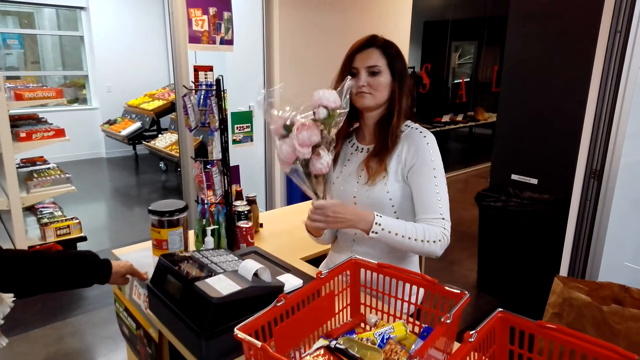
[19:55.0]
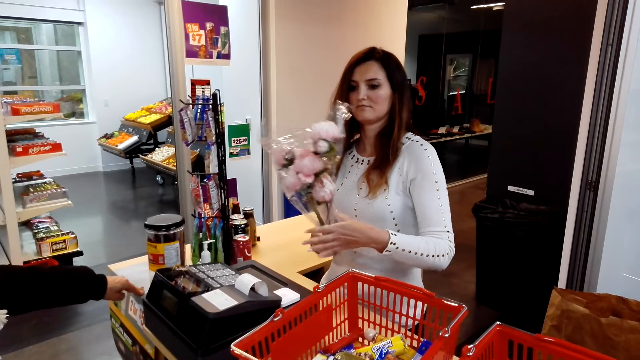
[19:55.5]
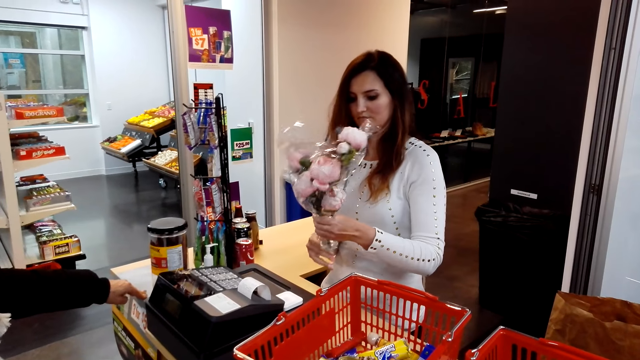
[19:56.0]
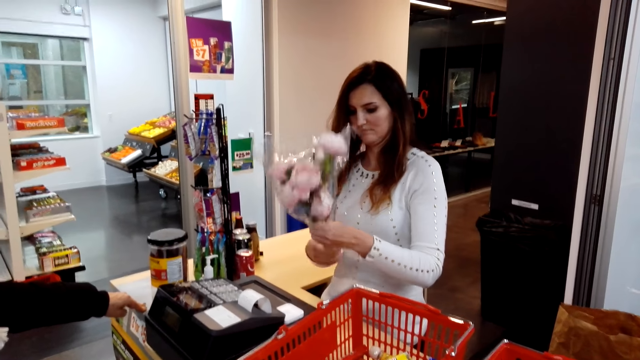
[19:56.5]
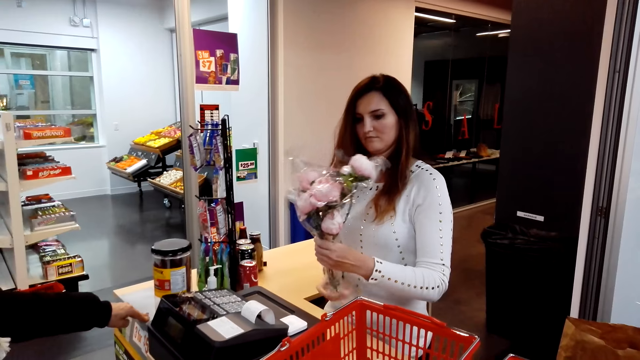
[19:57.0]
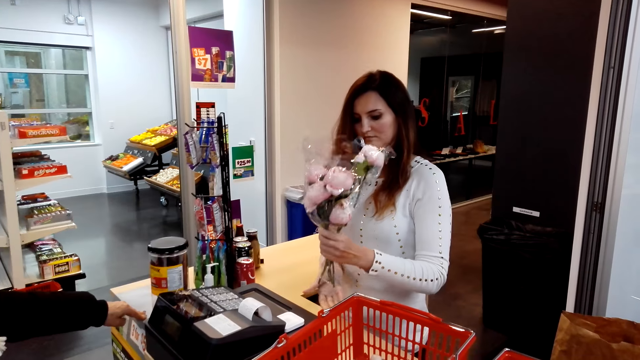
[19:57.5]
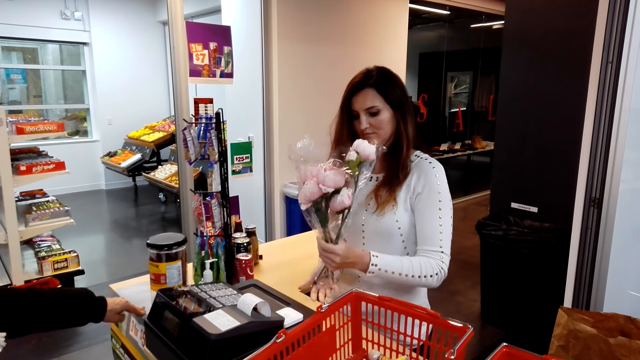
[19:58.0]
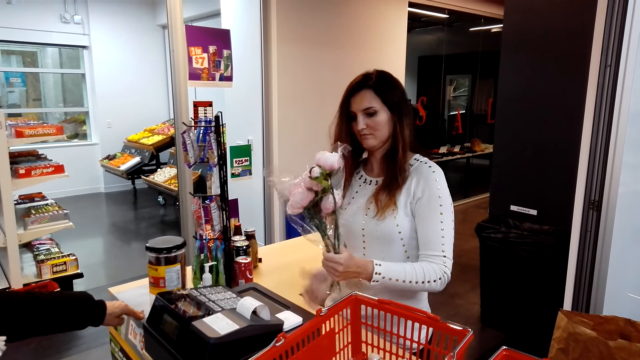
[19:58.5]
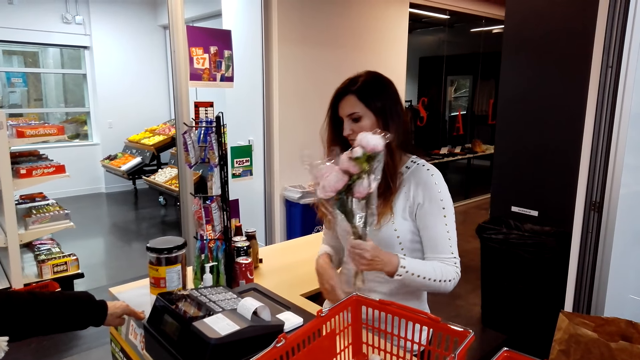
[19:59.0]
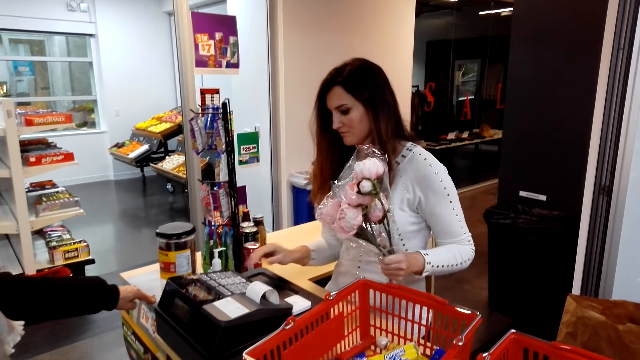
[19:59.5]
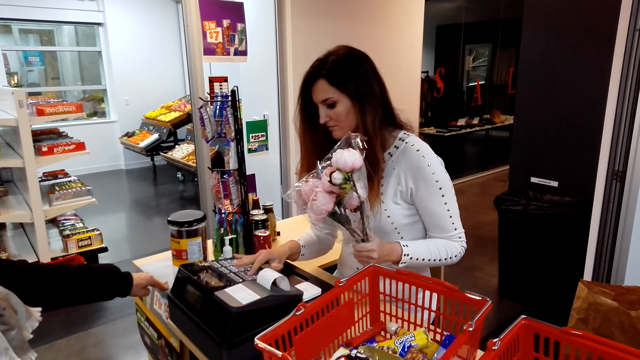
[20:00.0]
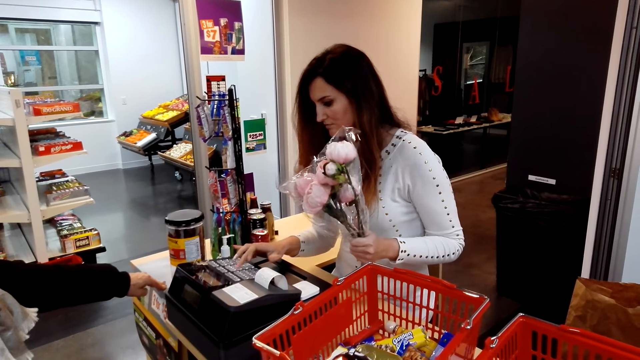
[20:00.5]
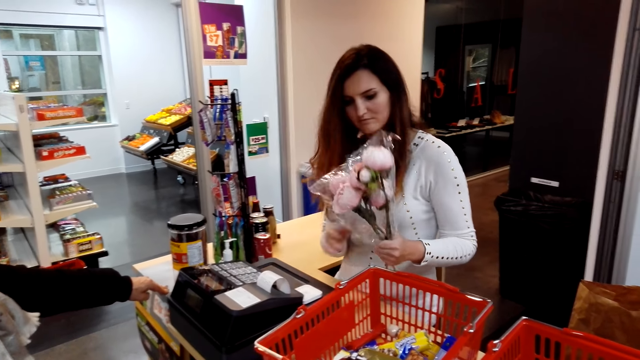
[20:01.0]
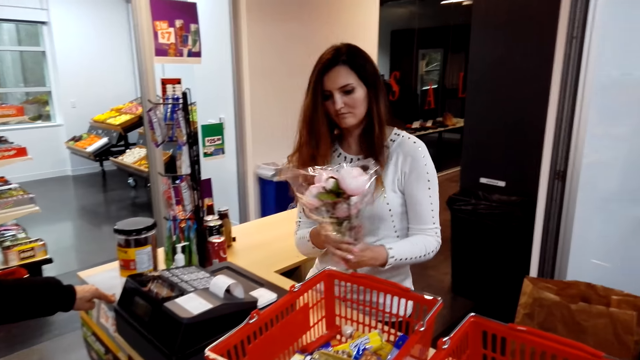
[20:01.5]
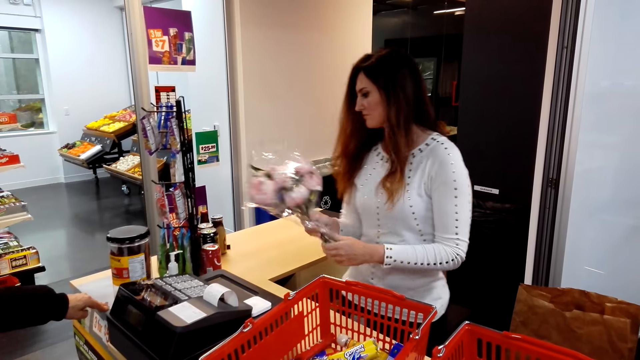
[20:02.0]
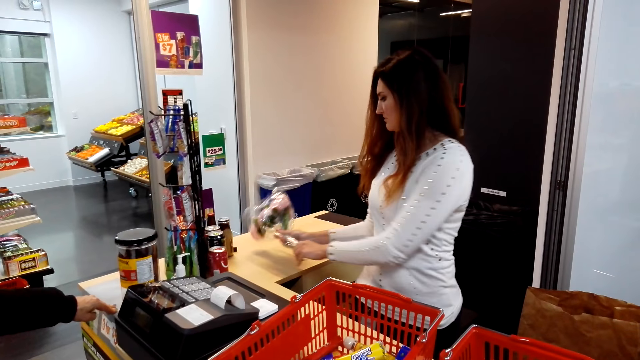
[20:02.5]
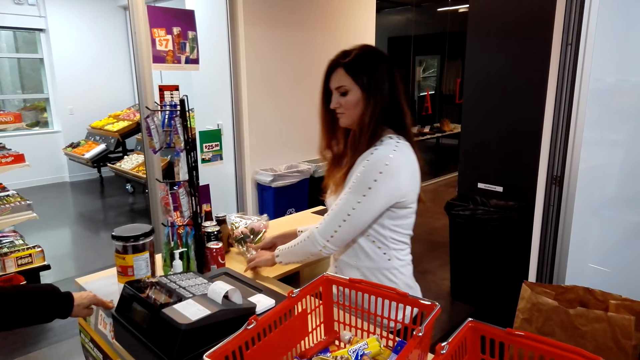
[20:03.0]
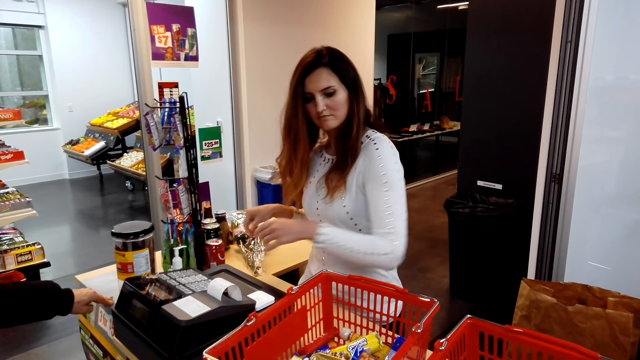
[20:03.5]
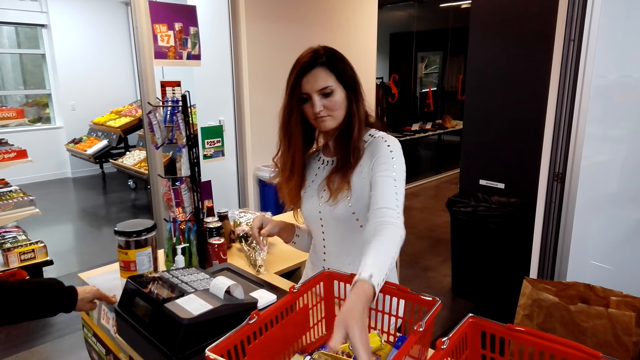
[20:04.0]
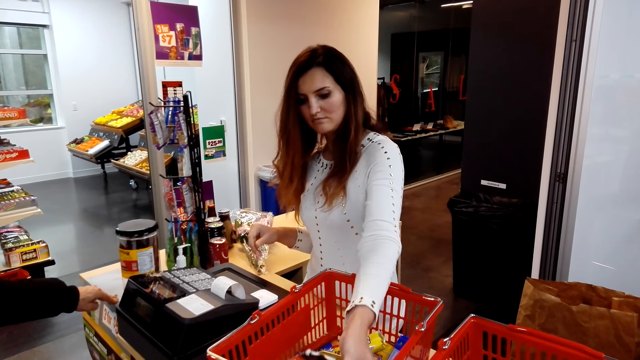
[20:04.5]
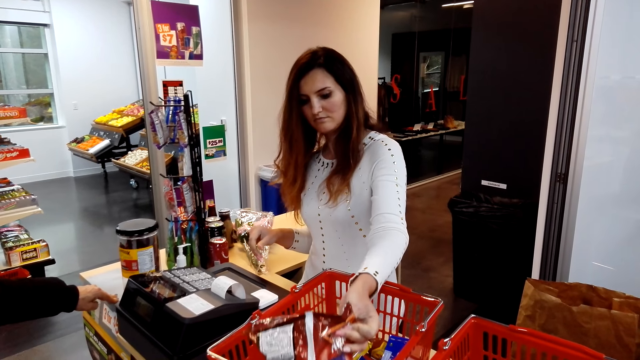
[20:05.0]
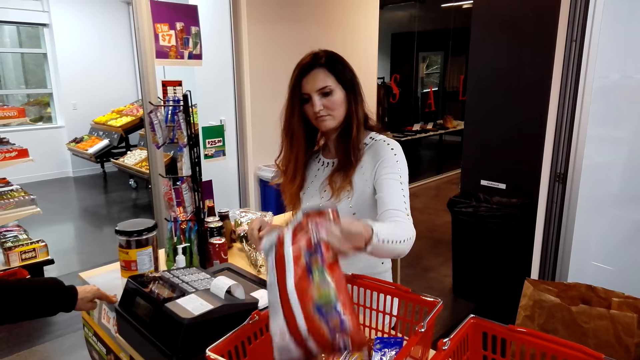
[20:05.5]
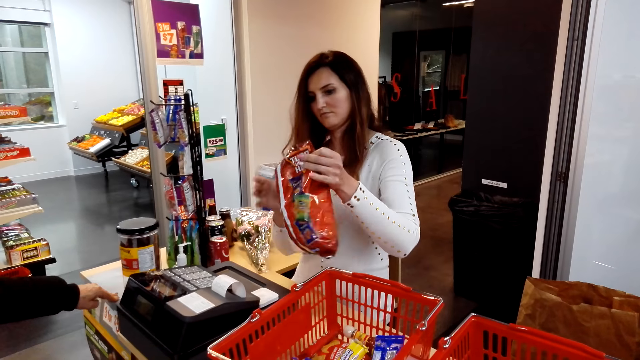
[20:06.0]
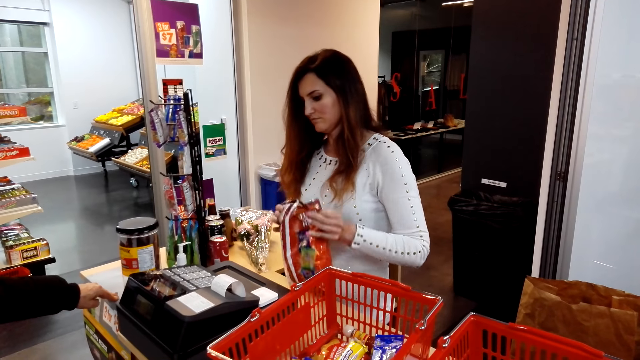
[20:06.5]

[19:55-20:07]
A cashier prepares a flower wrap. The cashier holds a bouquet and keys in the flower price in the machine. The cashier puts the bouquet on the counter. The cashier grabs a snack from the shopping basket.

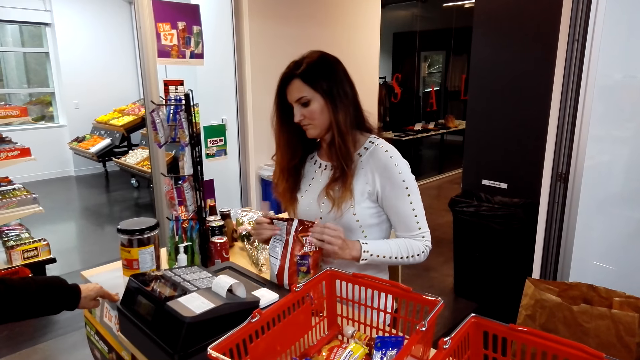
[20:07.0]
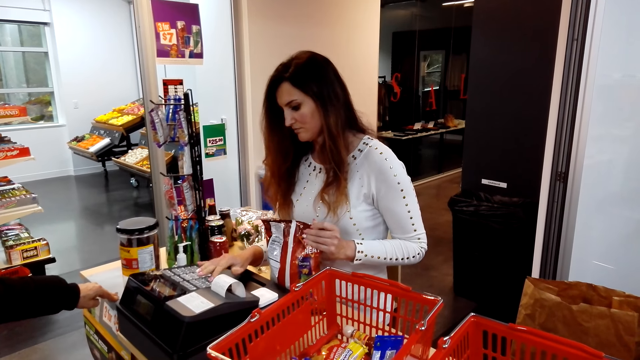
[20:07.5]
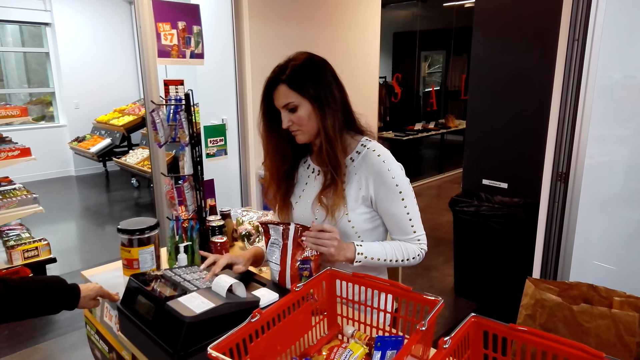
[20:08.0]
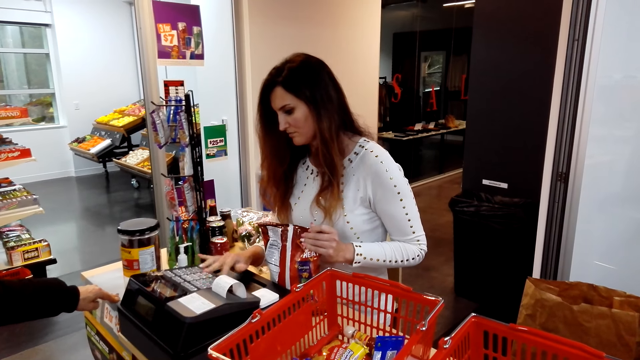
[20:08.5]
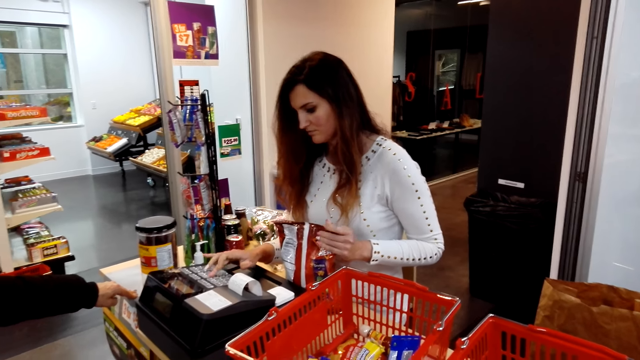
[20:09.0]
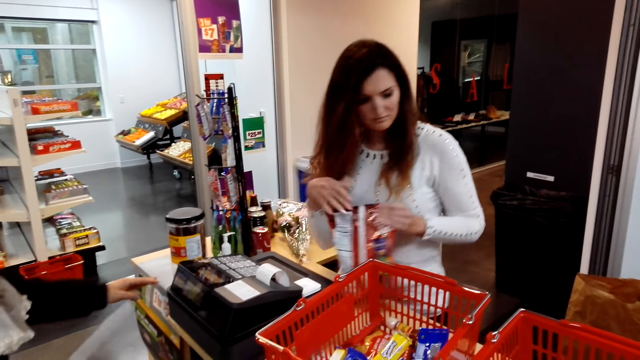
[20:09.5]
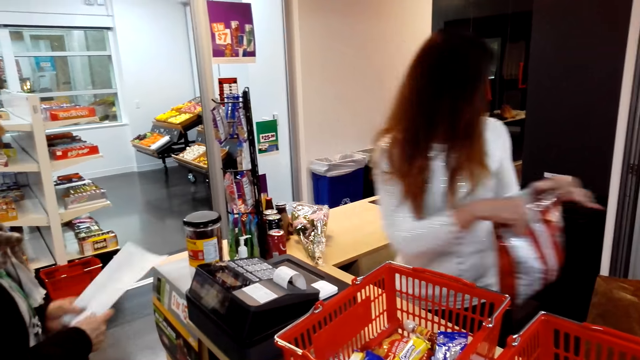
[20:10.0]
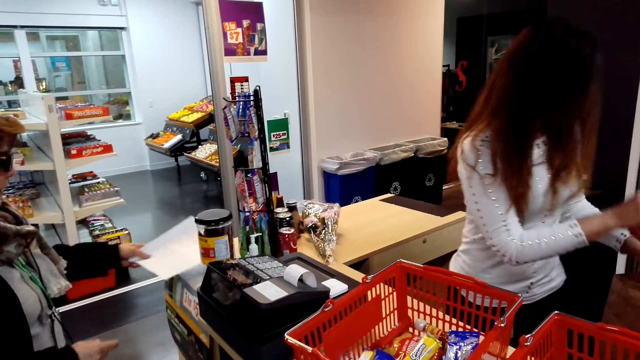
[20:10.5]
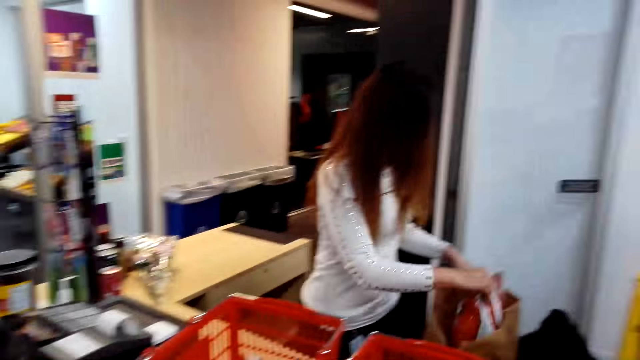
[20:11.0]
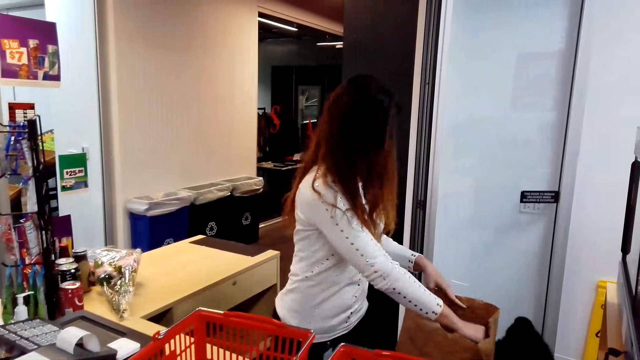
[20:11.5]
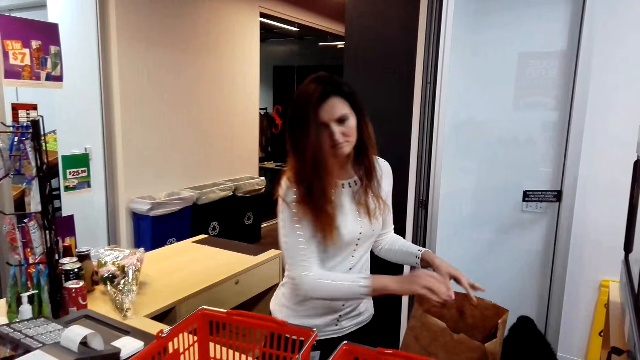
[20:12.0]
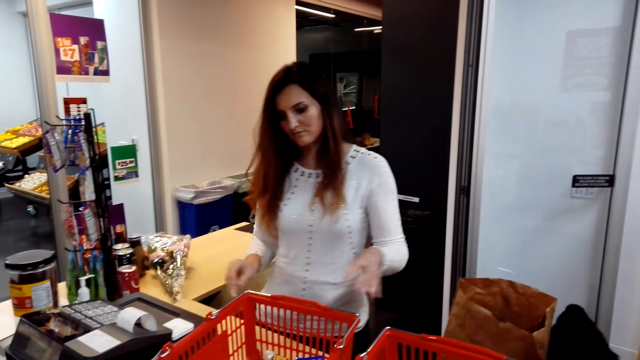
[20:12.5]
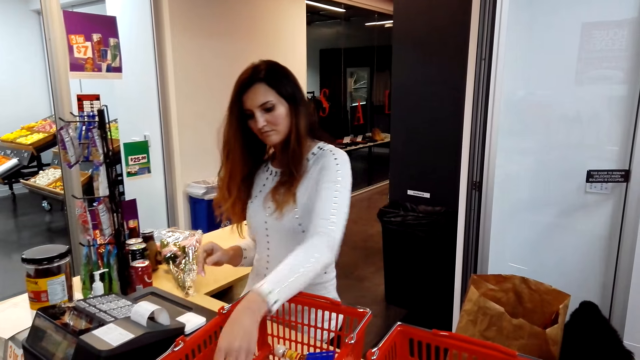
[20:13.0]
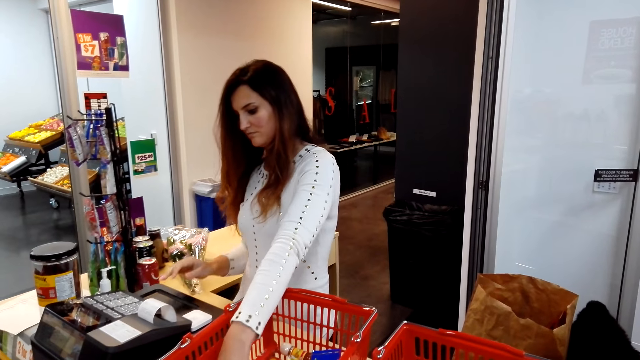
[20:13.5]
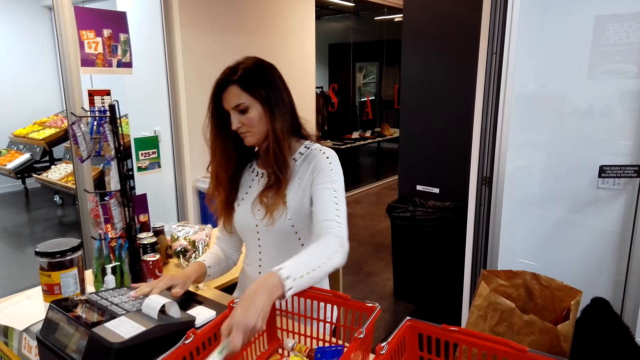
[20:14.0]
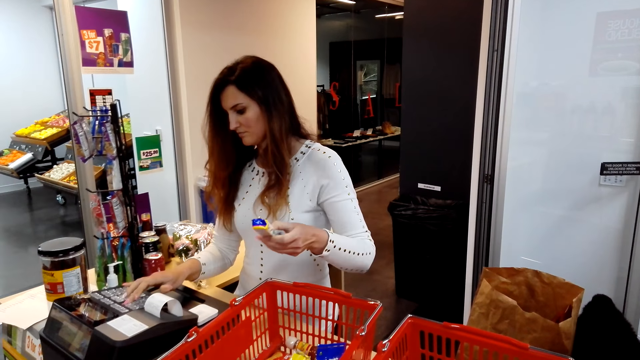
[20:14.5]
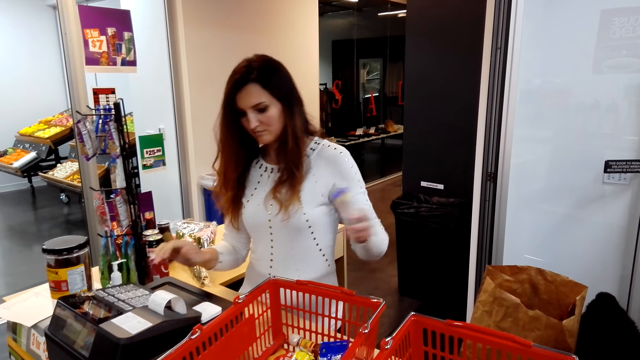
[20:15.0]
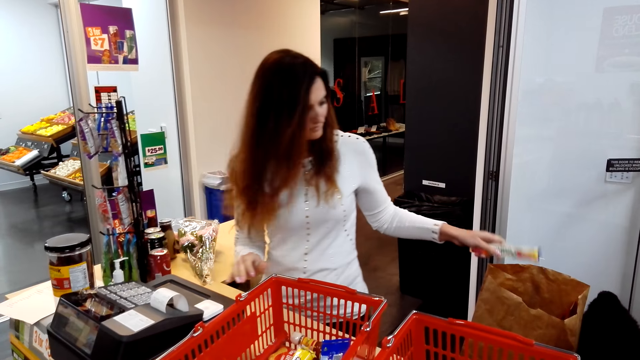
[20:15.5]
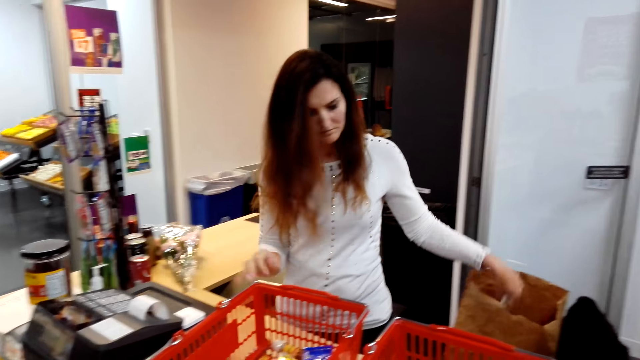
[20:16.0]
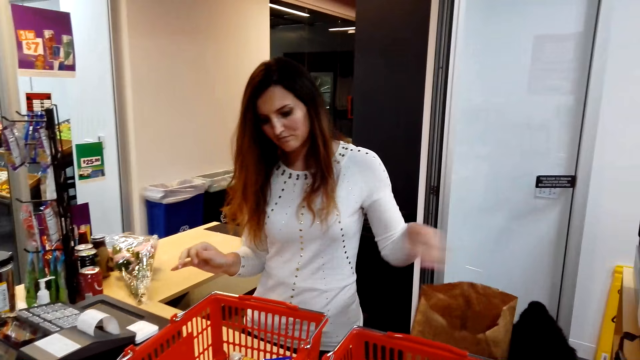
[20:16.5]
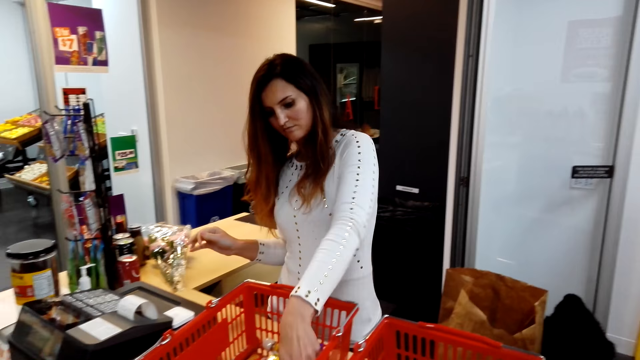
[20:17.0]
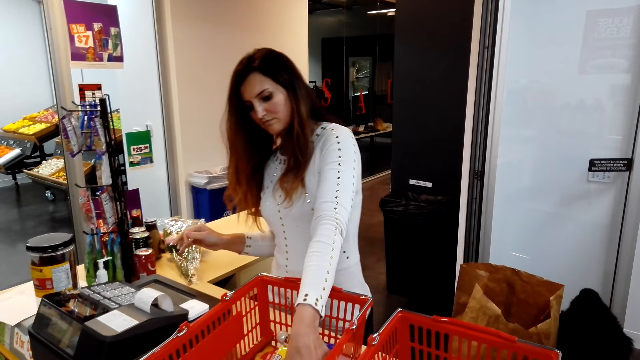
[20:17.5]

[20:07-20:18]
A cashier holds a snack and keys in something's price in the machine. The cashier packs the snack inside a paper bag. A woman puts a printed paper on the counter. The cashier holds something, picks something from the shopping basket, and keys in something's price in the machine. The cashier packs something in the paper bag. The cashier presses the cash register and holds cashew nuts.
